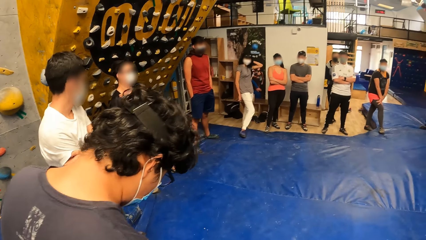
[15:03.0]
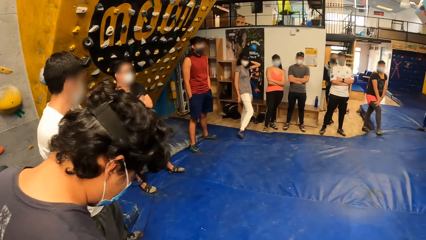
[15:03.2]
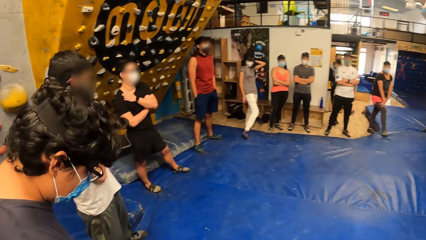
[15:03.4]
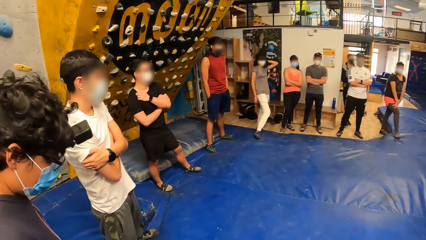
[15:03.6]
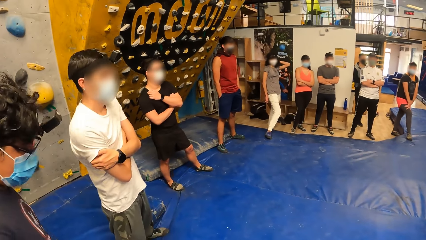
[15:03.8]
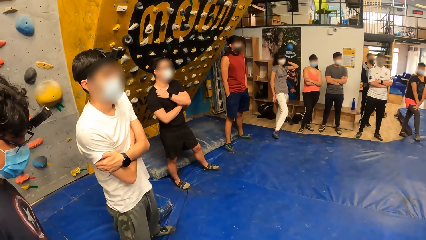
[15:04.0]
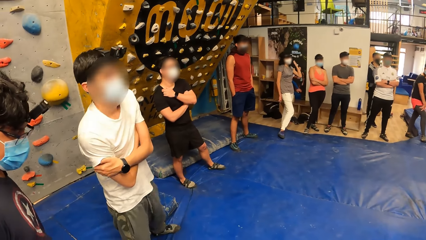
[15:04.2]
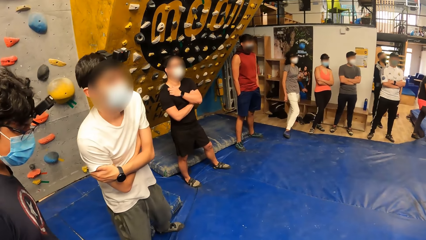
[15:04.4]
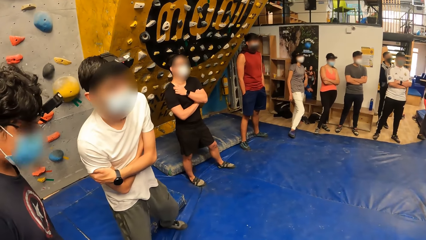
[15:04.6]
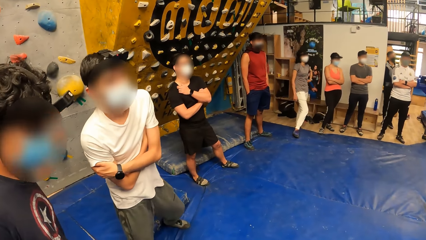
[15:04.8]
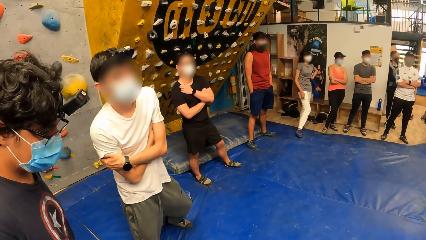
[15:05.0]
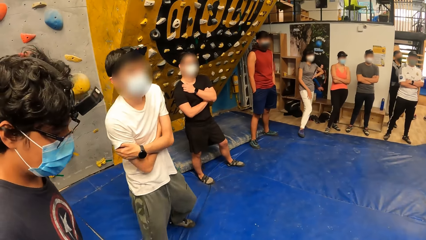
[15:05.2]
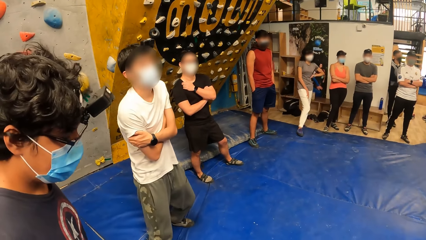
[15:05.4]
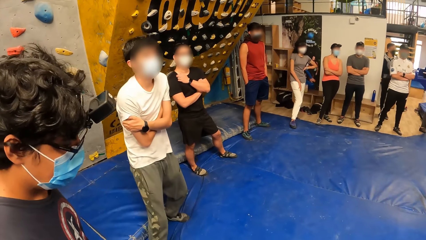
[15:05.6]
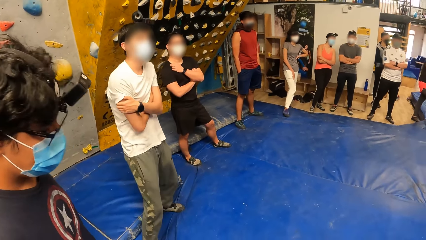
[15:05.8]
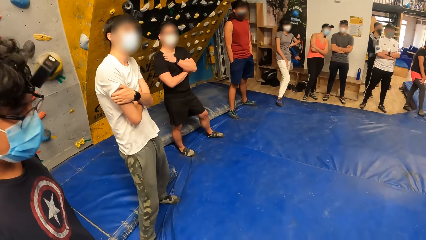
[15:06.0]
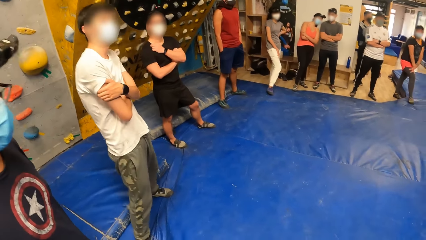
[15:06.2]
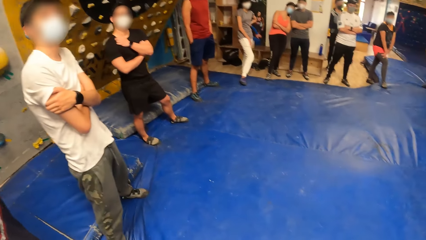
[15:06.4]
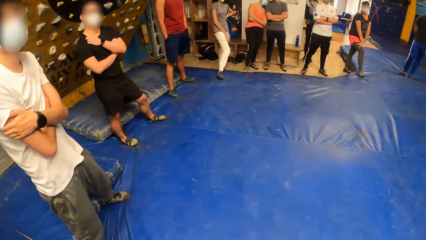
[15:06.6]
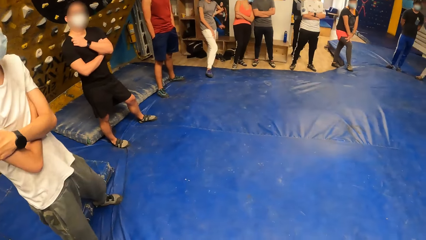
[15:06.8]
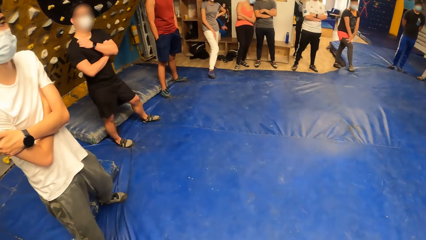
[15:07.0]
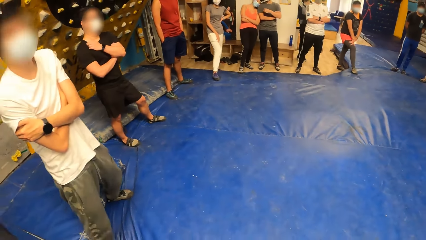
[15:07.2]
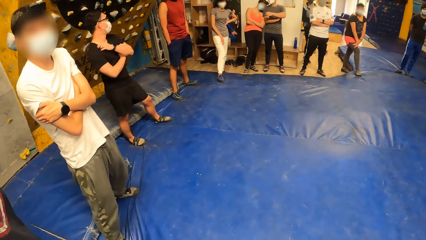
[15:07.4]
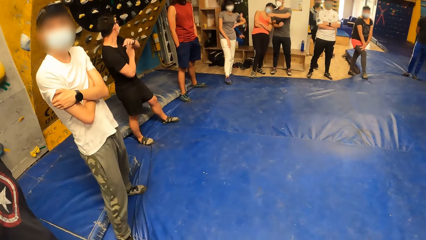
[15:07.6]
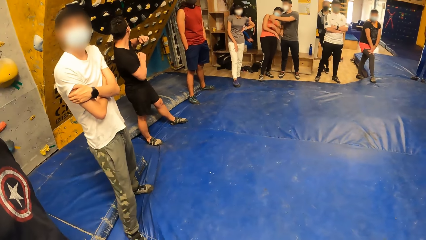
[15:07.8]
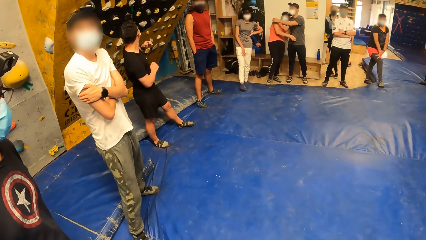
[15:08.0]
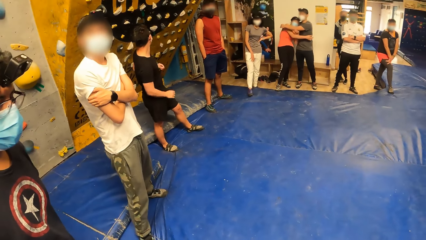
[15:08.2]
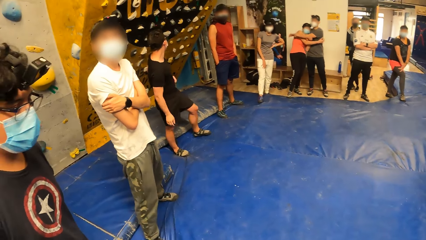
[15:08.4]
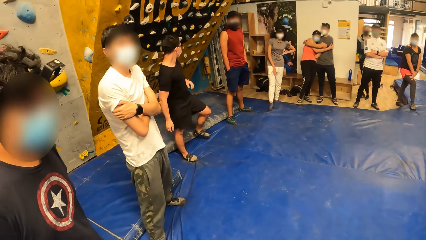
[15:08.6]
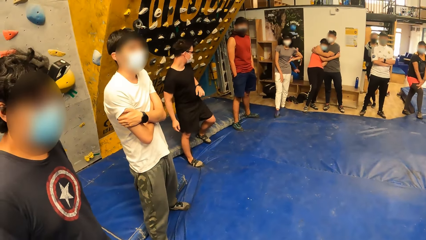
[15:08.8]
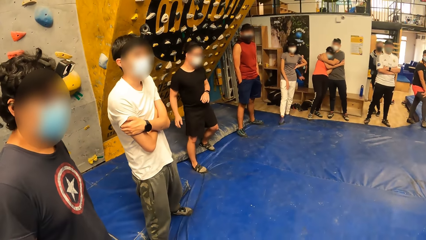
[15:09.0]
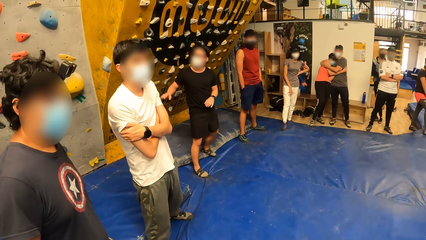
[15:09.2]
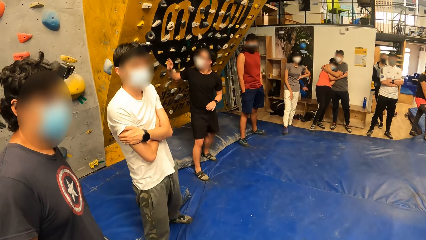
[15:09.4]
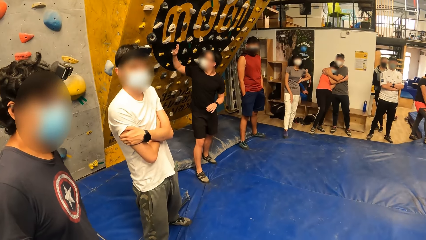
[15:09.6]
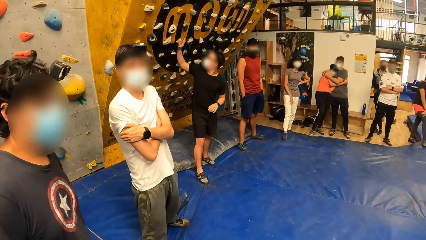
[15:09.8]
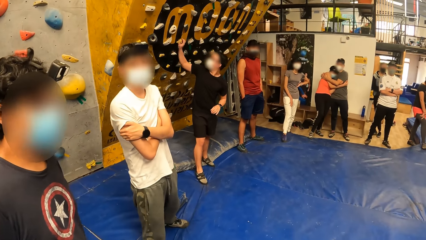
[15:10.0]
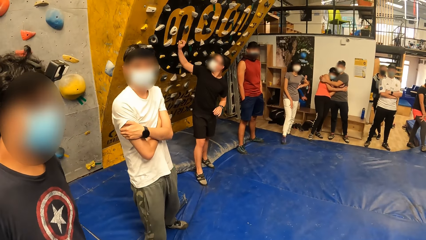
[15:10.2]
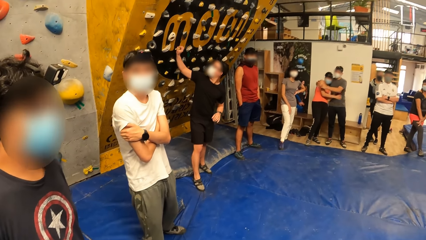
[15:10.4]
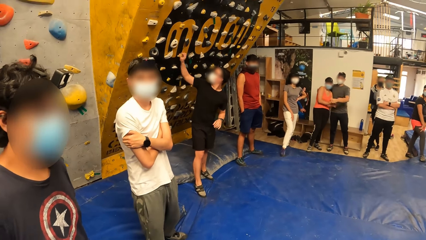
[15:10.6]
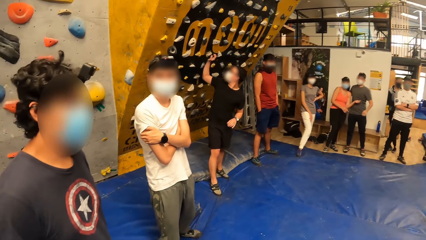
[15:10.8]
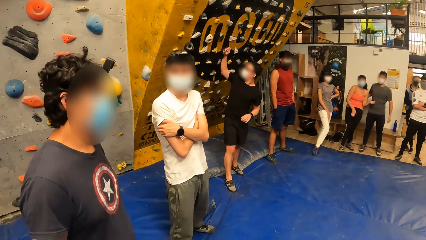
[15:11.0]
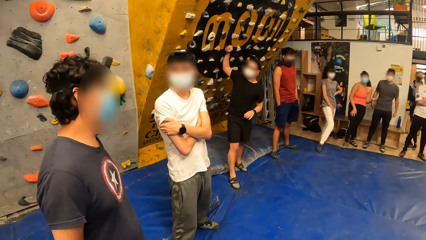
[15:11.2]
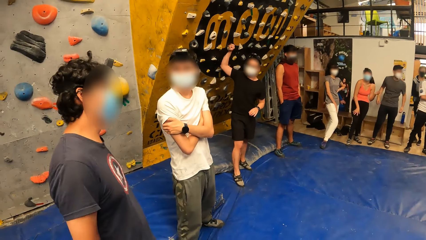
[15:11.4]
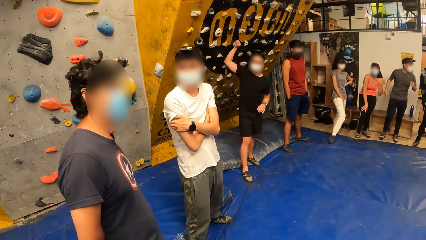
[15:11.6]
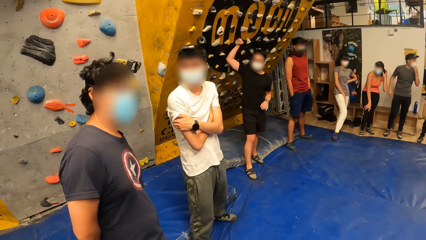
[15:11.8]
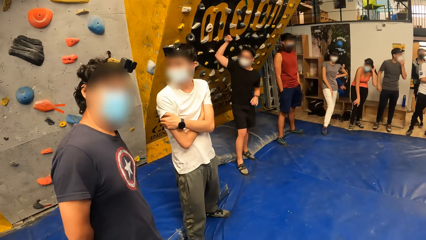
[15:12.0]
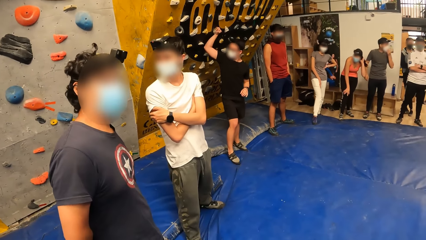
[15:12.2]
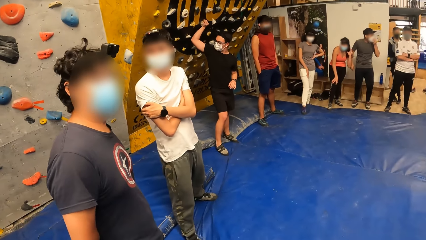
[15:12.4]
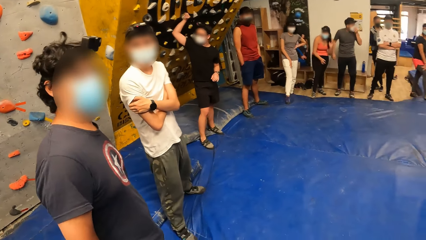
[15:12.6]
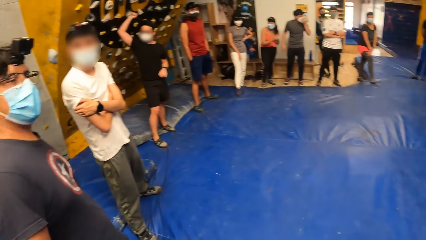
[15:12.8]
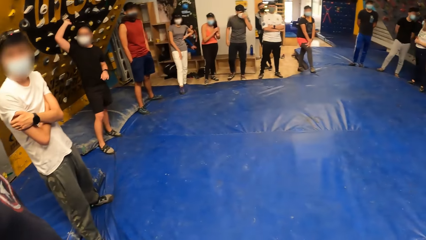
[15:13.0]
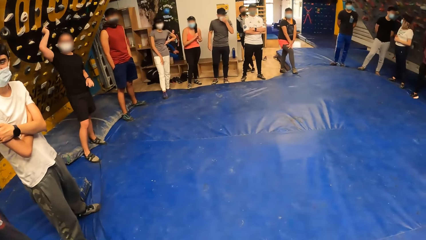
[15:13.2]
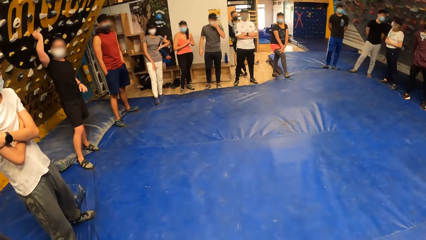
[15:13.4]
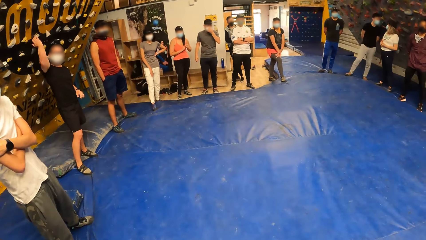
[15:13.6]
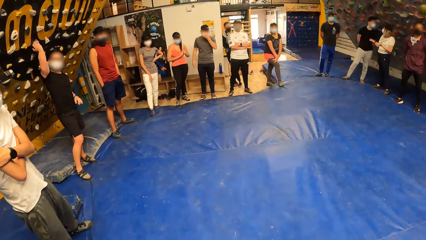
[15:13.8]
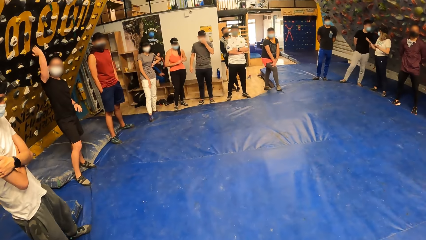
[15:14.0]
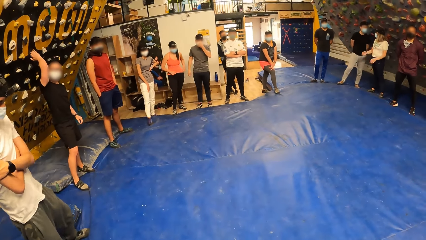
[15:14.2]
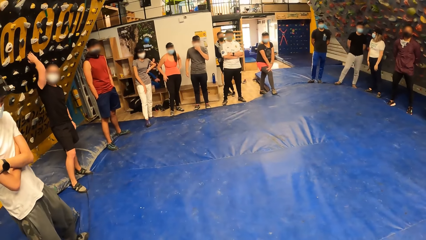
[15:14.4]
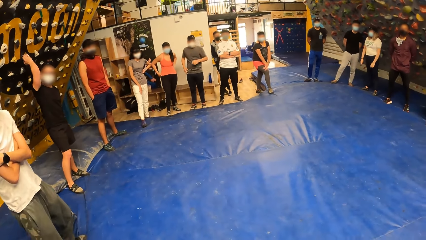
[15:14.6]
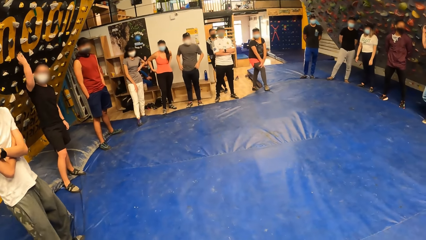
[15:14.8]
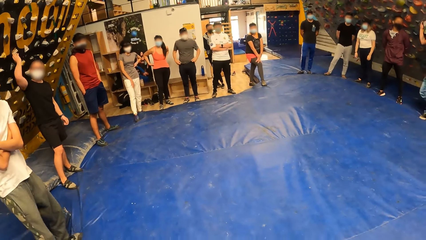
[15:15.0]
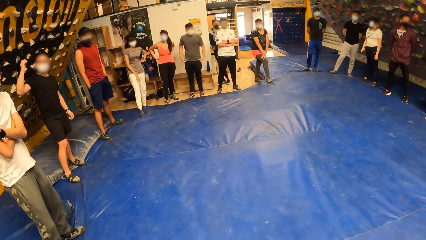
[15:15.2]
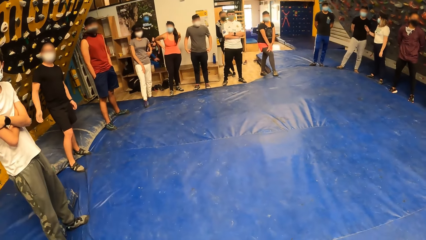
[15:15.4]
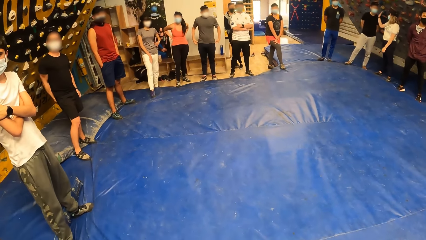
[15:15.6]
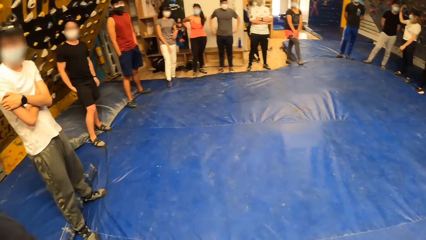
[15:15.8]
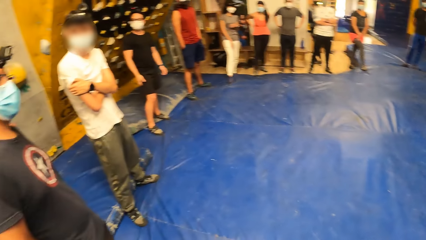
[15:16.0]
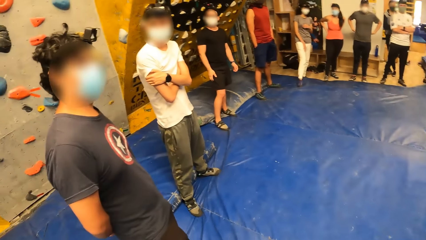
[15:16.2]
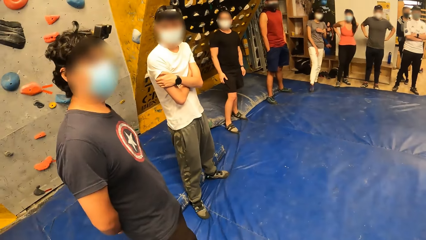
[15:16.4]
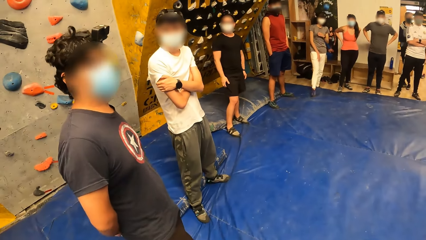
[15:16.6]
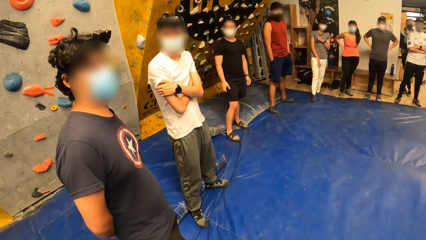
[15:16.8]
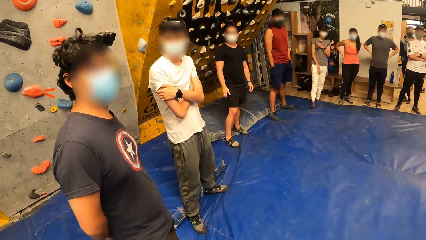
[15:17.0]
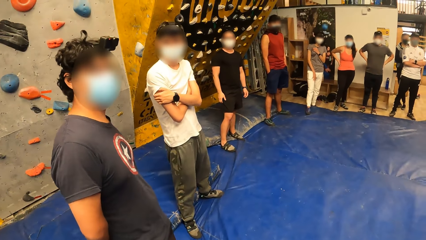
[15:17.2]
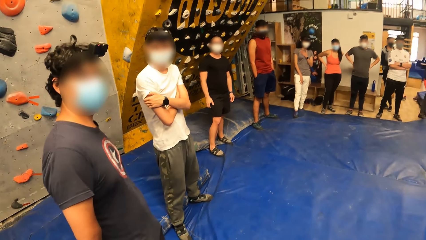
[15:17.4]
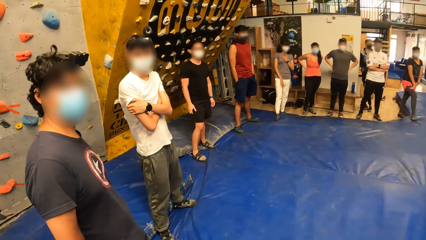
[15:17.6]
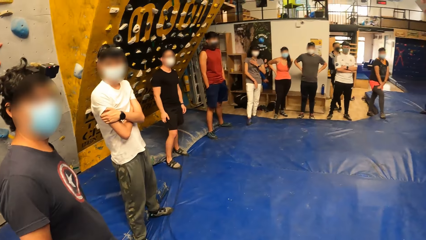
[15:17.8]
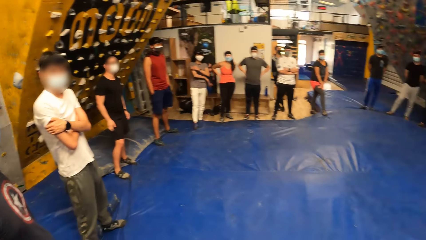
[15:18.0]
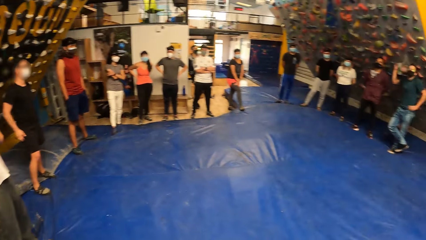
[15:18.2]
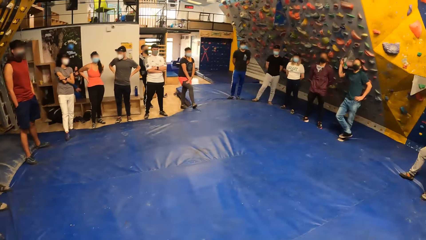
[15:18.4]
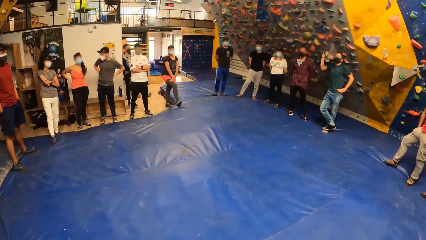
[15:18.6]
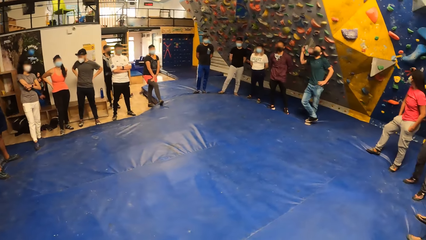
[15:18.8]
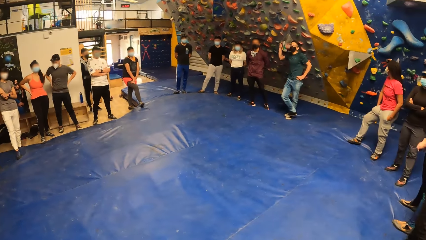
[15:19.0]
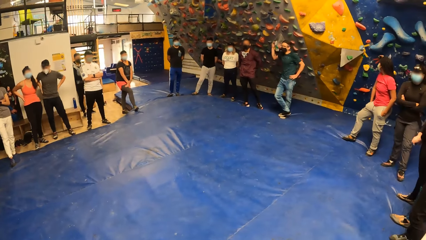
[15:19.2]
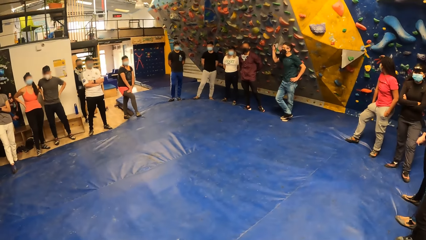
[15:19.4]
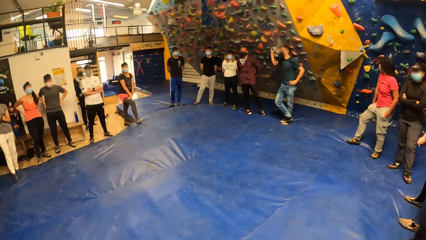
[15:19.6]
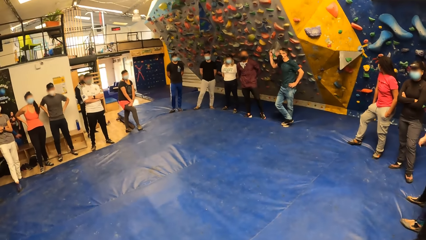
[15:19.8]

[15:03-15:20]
The camera wearer looks around. They interact with a man and another man. A man hugs another person. Another man touches a bouldering grip with his right hand. The camera wearer looks around. The group of people interact with themselves in the bouldering room.
